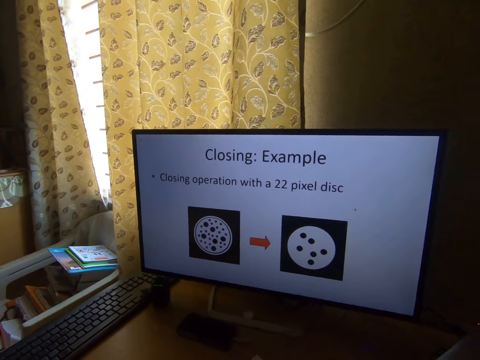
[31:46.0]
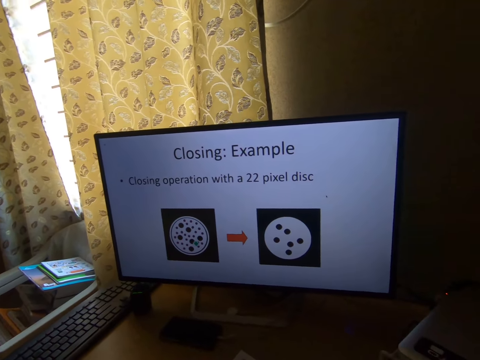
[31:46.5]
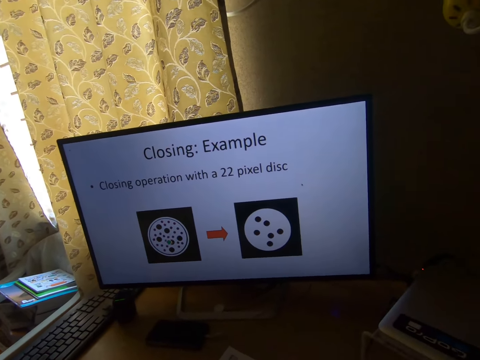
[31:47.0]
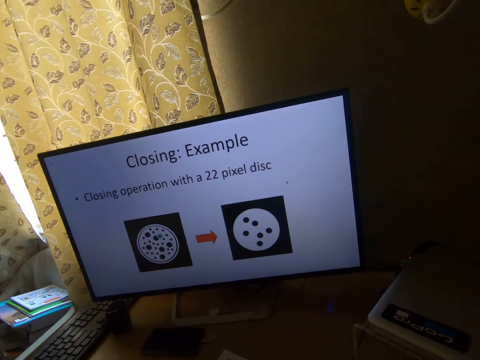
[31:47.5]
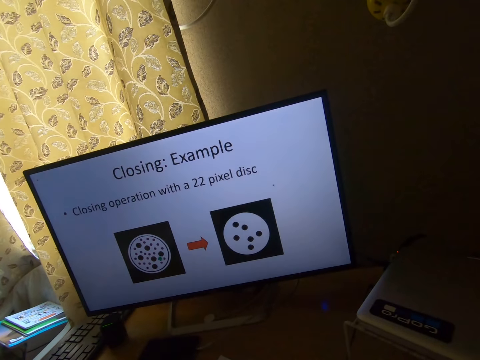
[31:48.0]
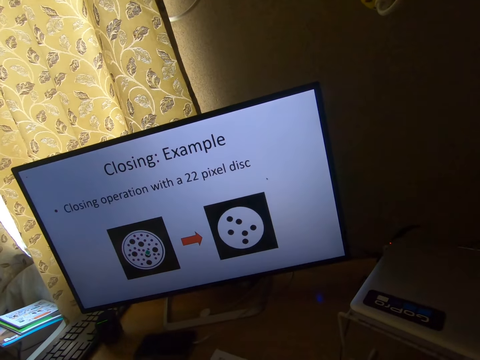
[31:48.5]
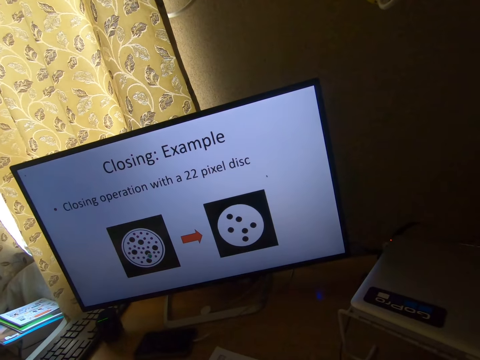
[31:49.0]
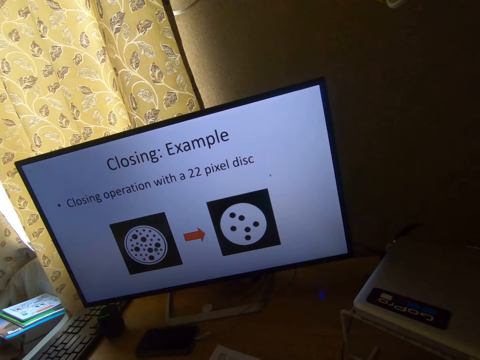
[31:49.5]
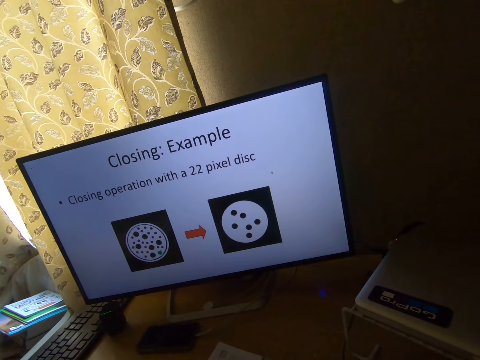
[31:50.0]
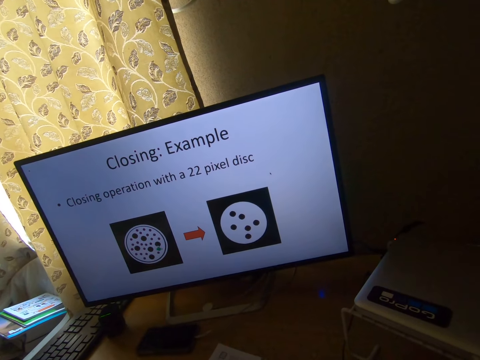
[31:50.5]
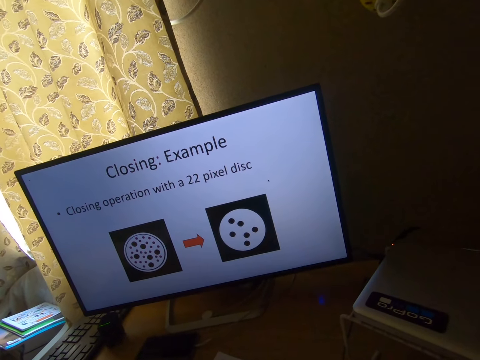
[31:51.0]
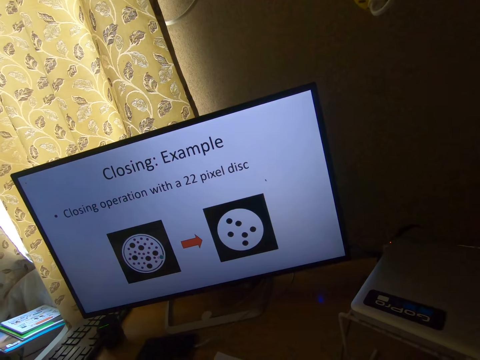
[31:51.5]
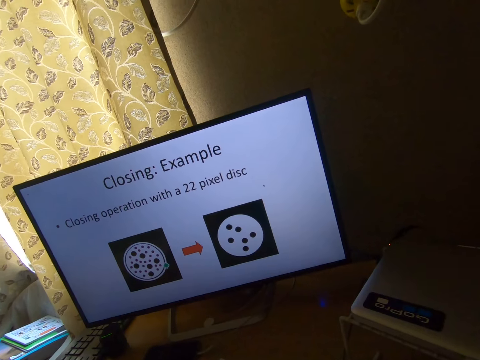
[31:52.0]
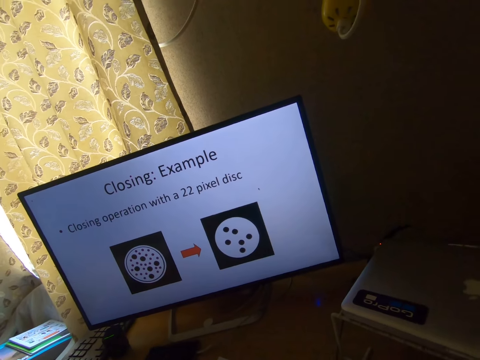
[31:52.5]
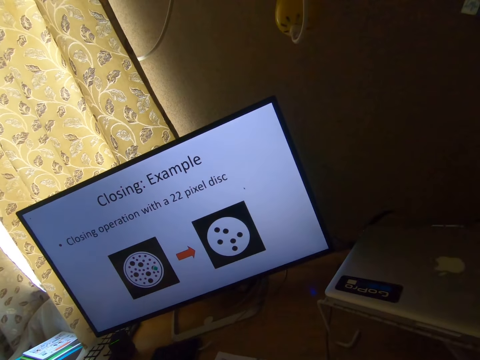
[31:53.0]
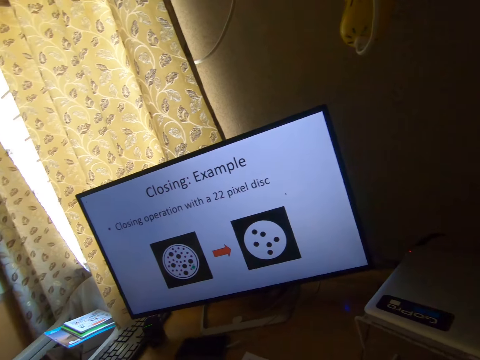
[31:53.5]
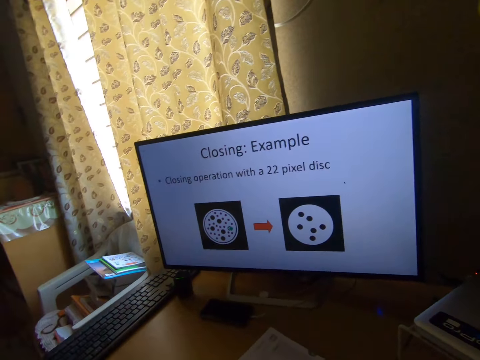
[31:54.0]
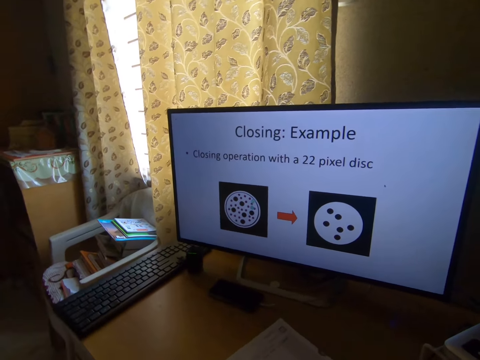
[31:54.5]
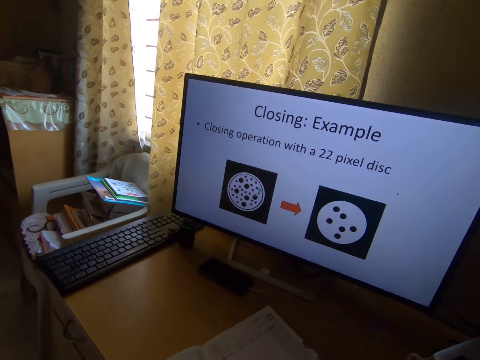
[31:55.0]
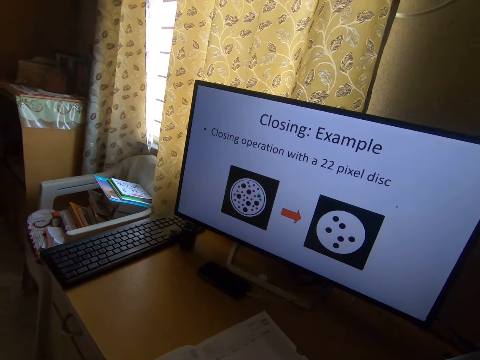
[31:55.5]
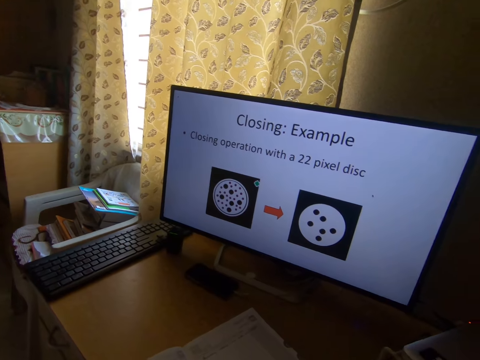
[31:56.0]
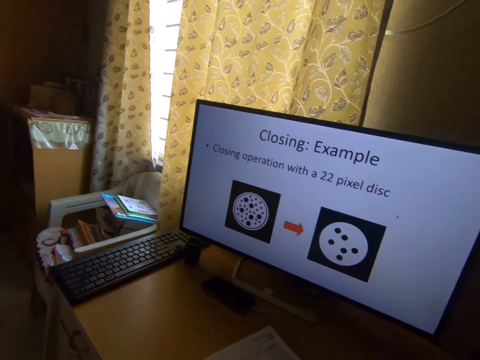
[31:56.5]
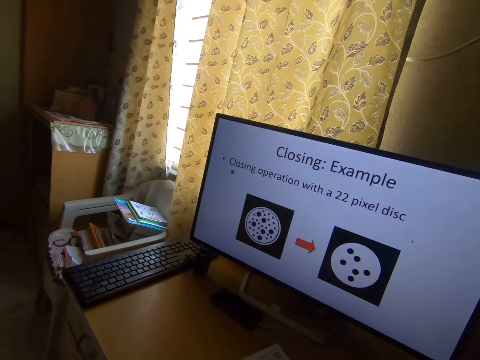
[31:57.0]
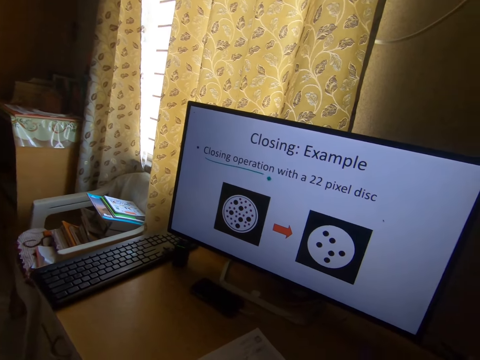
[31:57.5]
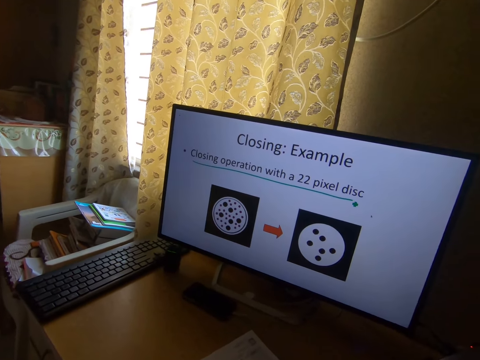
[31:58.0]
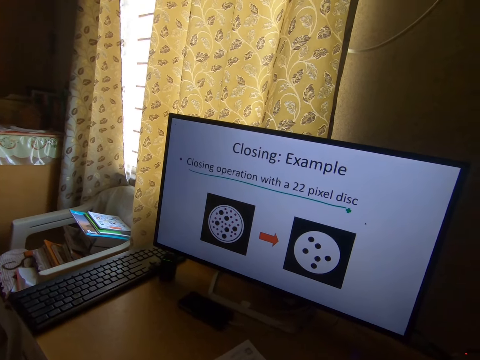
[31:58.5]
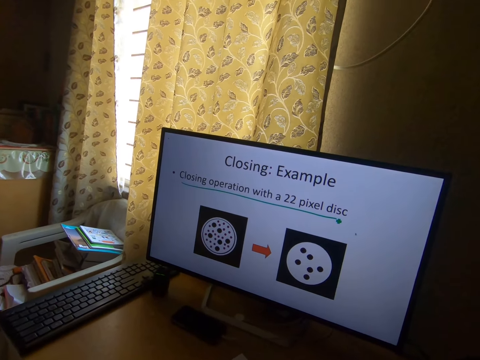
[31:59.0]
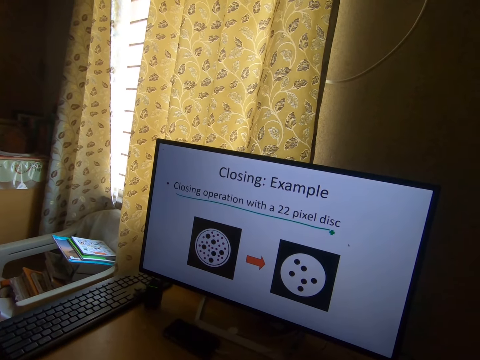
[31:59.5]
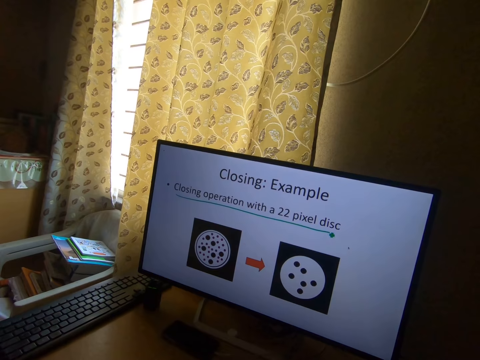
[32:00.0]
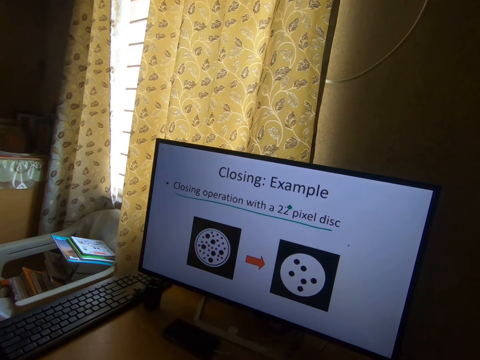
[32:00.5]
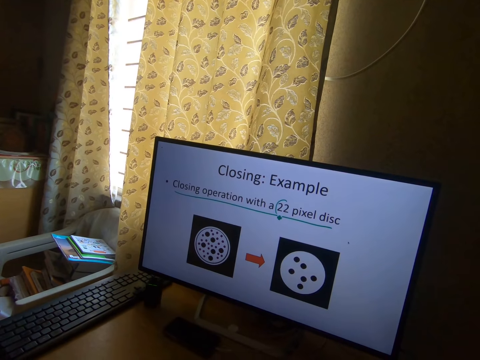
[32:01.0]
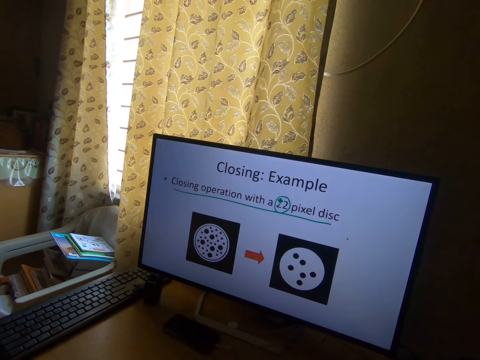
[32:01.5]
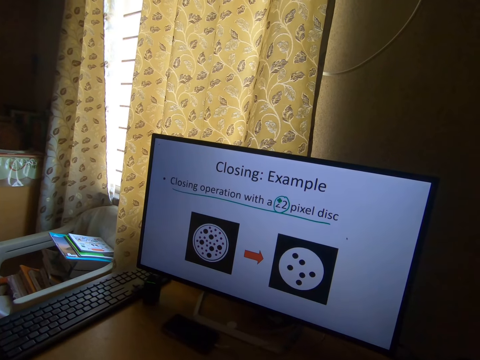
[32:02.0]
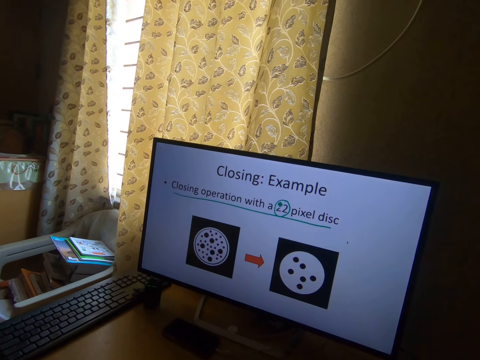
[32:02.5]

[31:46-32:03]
The camera wearer plays a game on the desktop. They mark a line on the computer screen with a mouse.

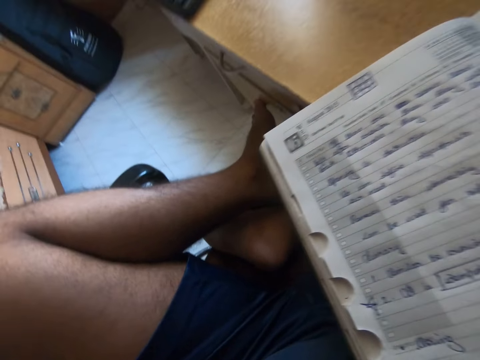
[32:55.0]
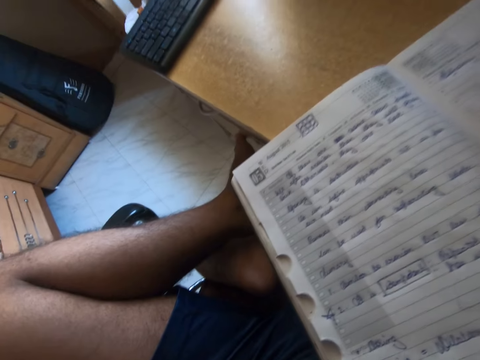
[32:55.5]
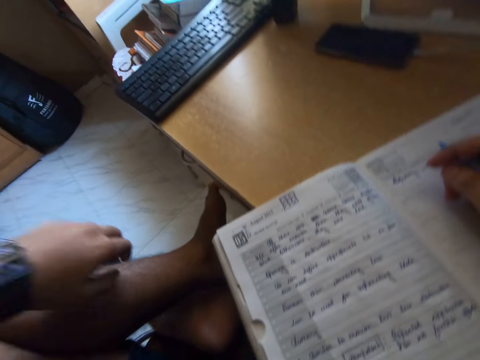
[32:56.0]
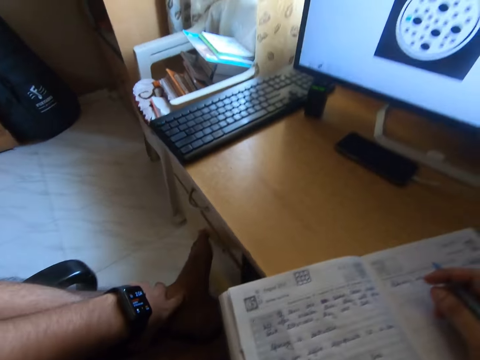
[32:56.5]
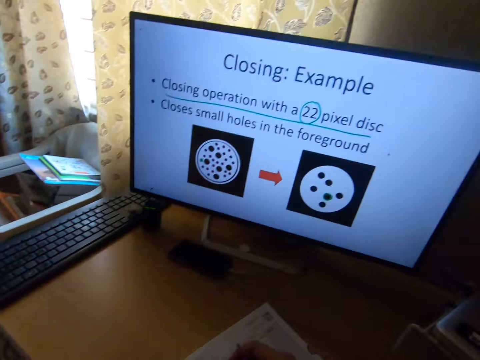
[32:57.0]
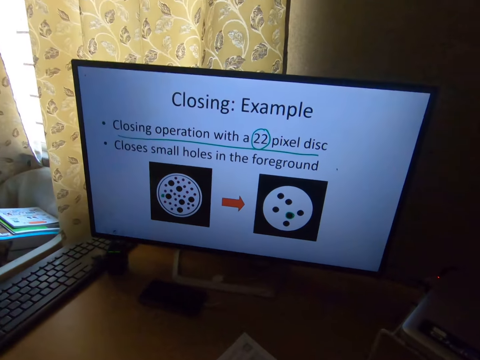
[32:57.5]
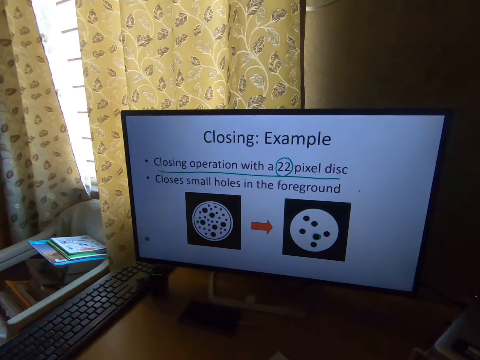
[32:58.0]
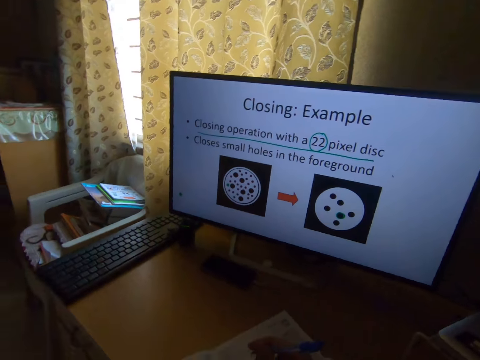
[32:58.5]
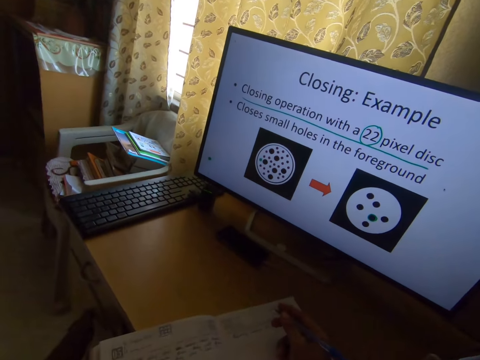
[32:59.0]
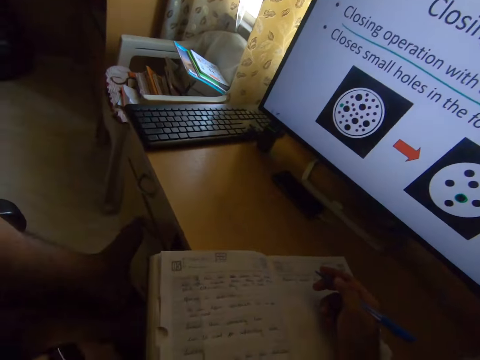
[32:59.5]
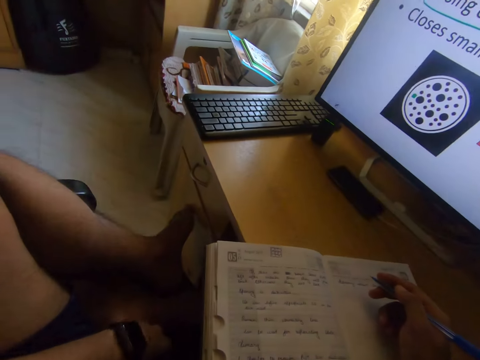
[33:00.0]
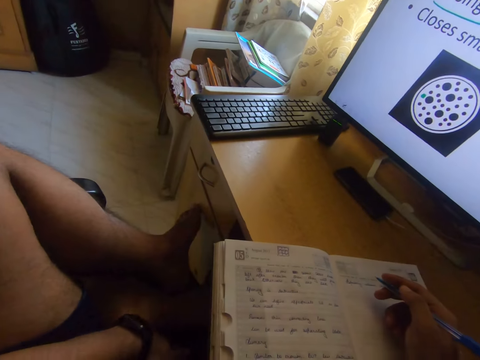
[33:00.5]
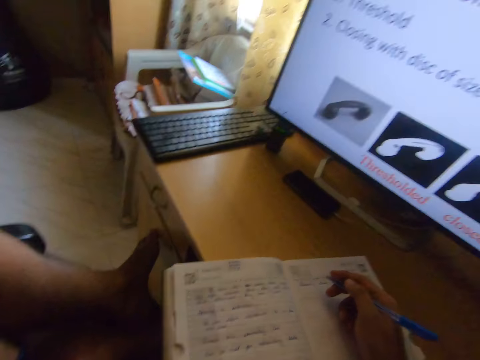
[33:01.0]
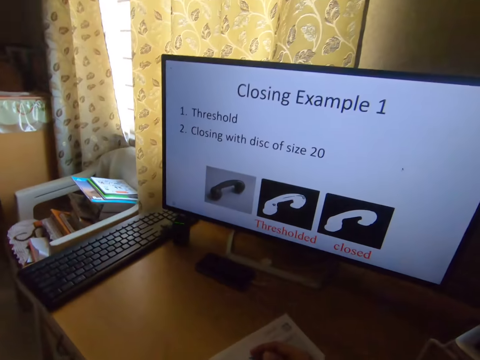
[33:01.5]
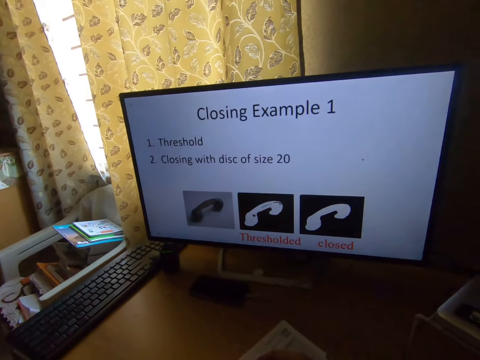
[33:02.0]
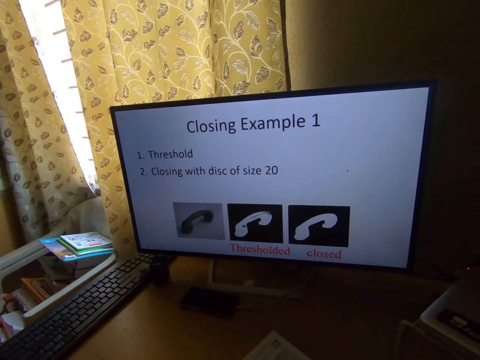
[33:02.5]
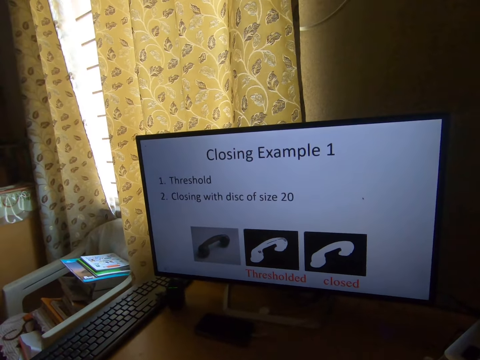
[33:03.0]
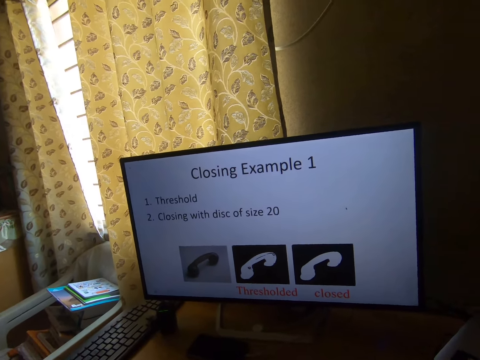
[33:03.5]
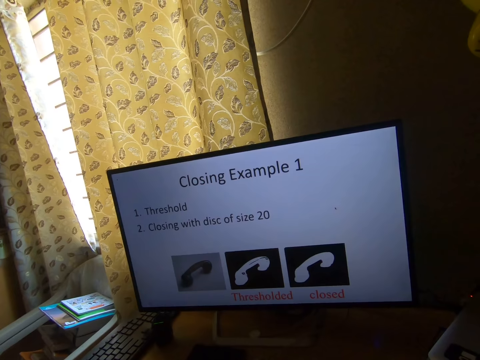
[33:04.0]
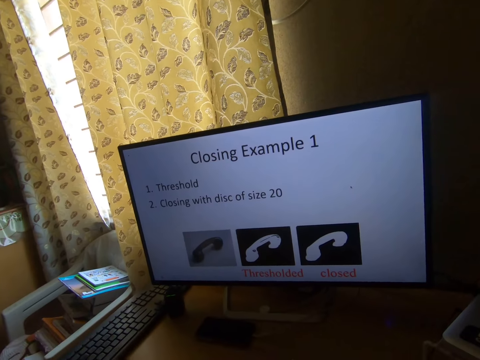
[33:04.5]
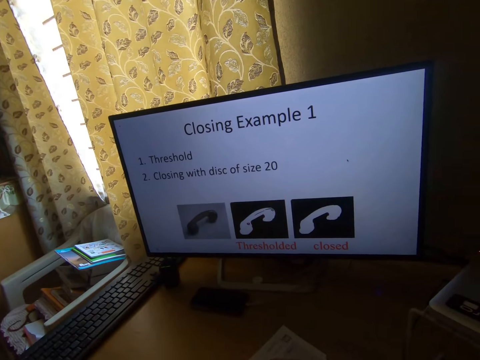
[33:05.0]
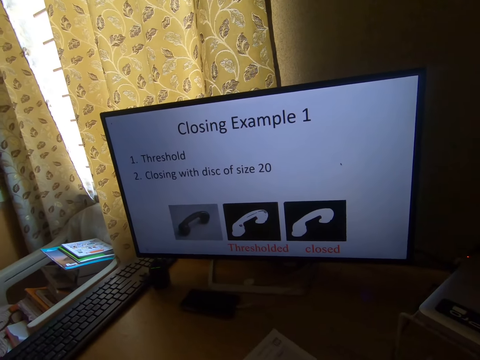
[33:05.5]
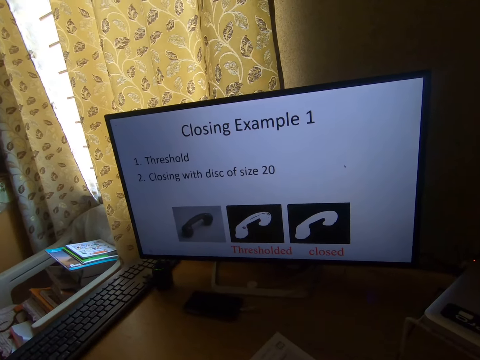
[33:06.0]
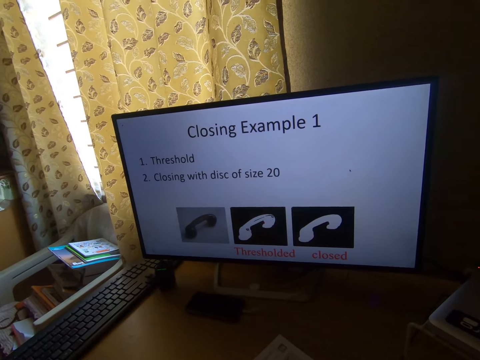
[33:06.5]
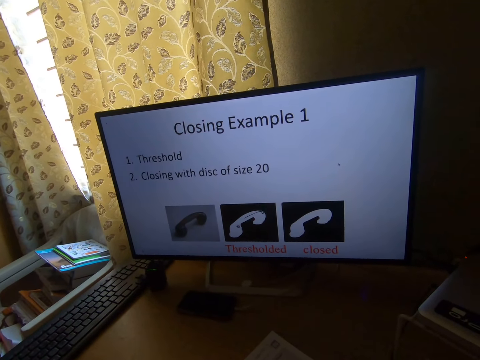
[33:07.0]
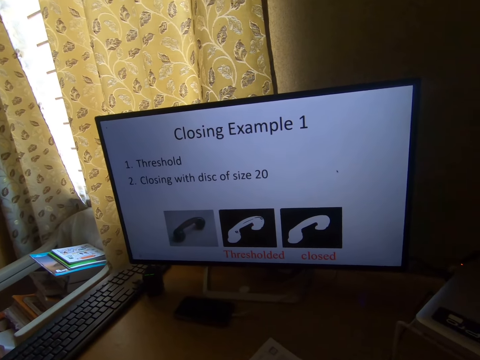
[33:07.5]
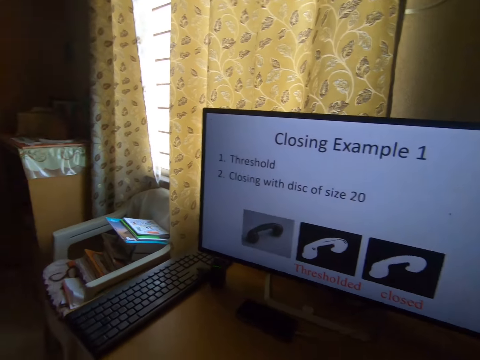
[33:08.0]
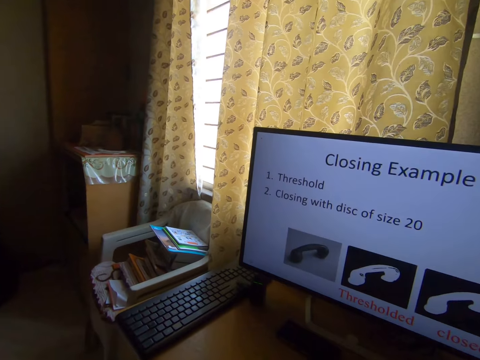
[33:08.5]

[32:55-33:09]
The camera wearer touches his leg. He itches his left leg with his left hand.
